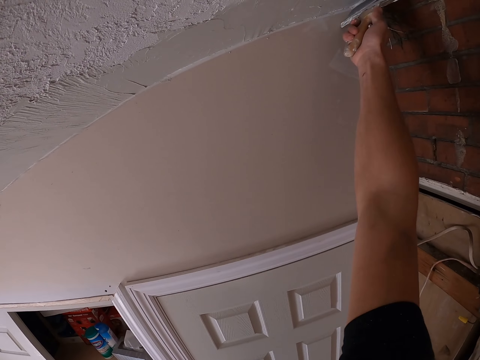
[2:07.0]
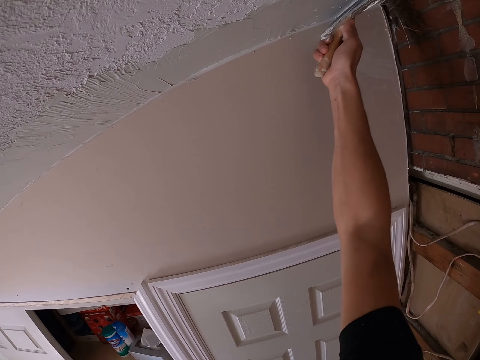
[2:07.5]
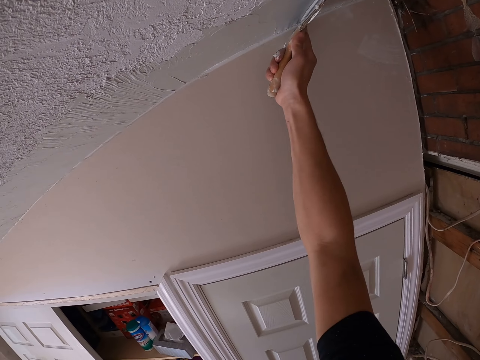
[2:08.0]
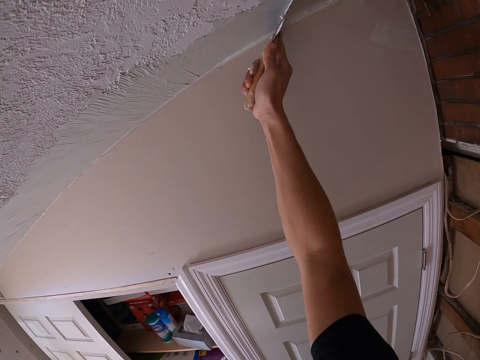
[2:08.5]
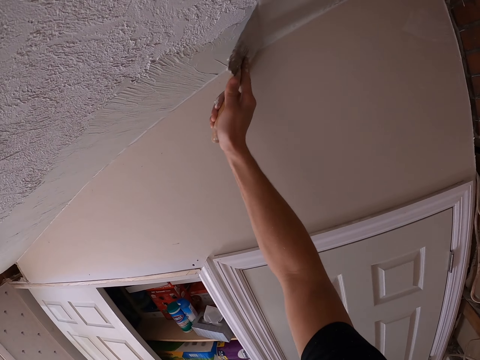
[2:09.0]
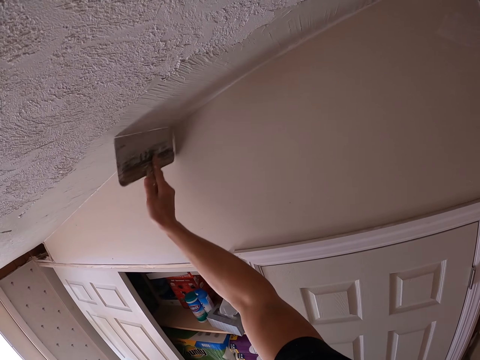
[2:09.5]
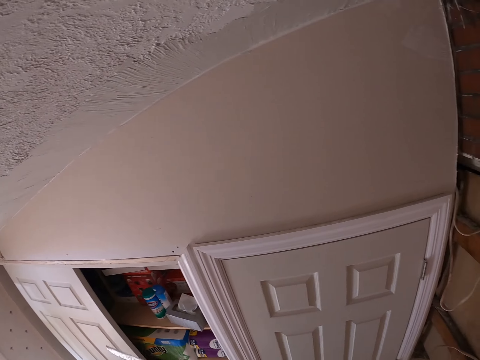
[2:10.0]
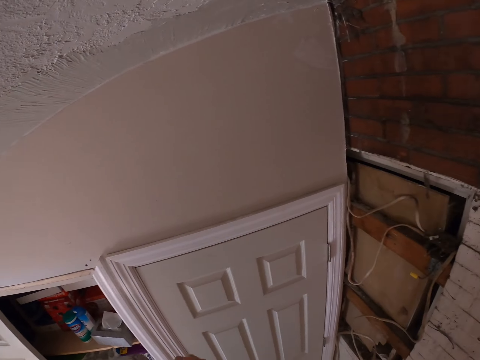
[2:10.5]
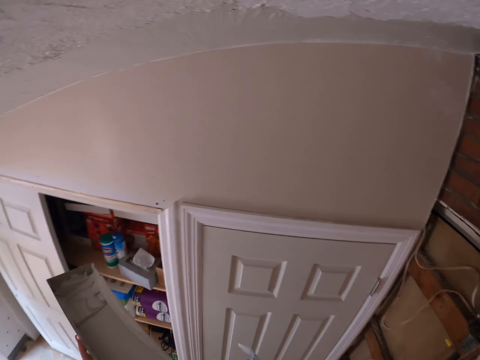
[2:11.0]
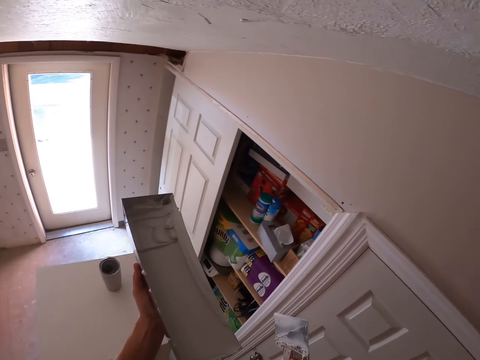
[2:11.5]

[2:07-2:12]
The camera wearer paints the wall.

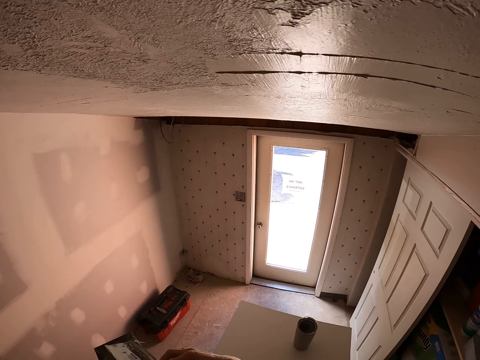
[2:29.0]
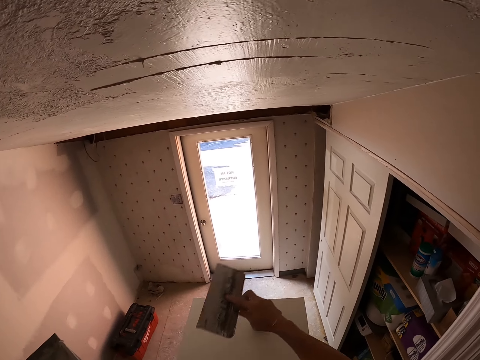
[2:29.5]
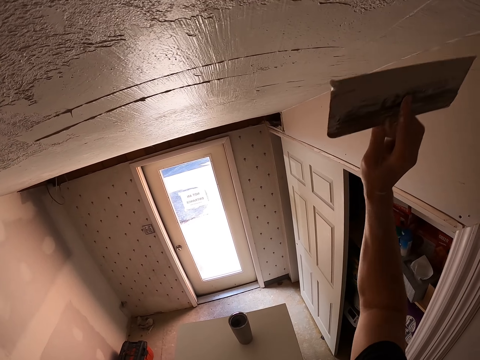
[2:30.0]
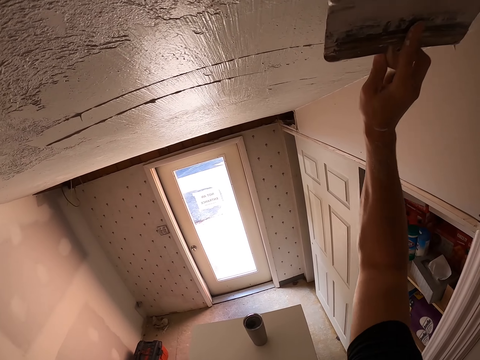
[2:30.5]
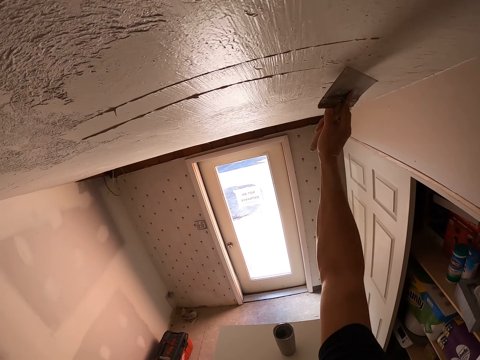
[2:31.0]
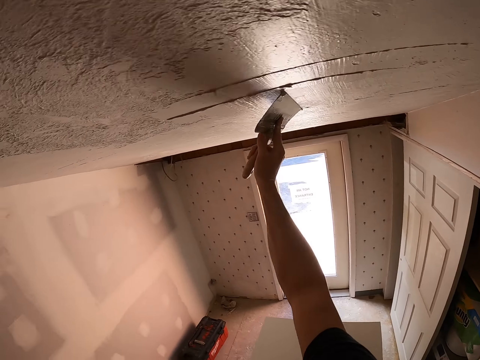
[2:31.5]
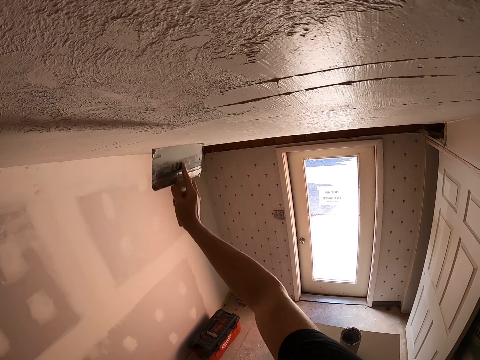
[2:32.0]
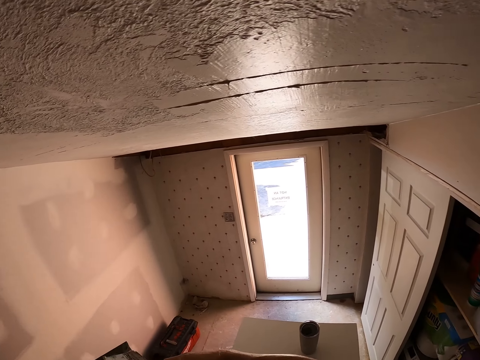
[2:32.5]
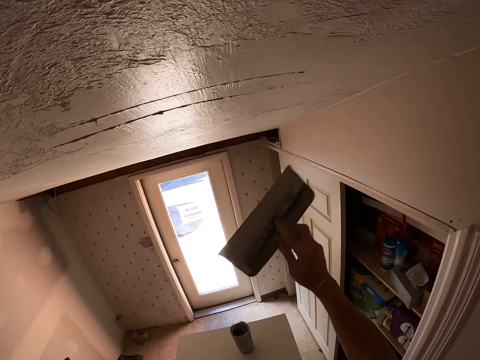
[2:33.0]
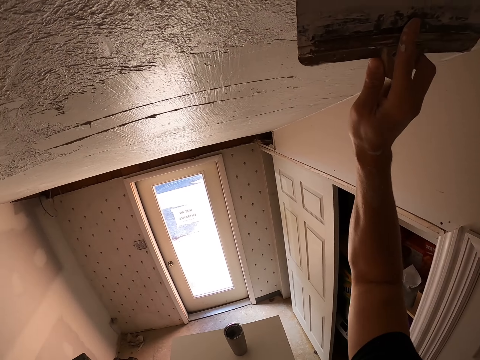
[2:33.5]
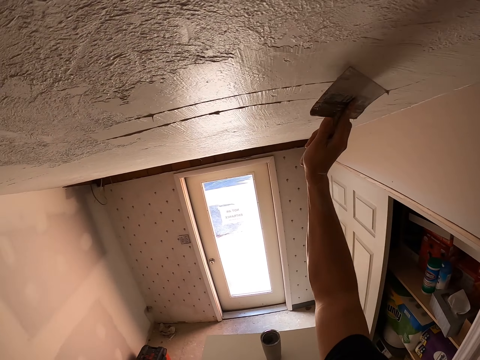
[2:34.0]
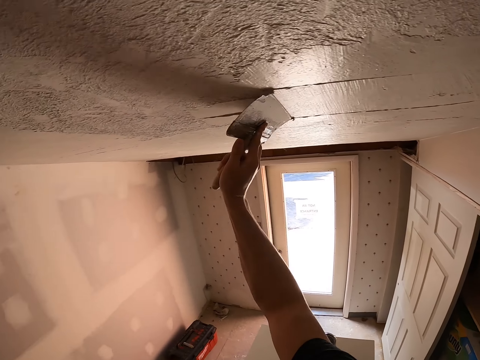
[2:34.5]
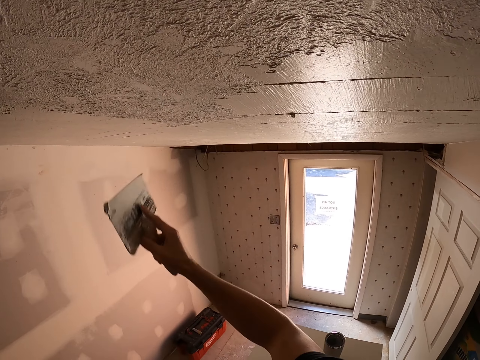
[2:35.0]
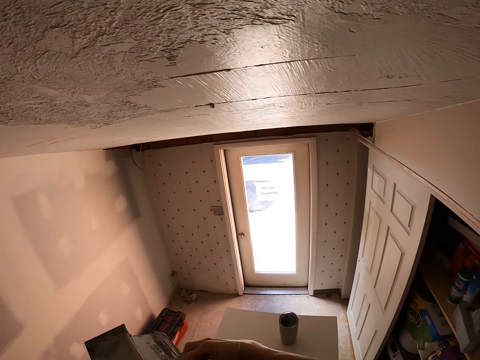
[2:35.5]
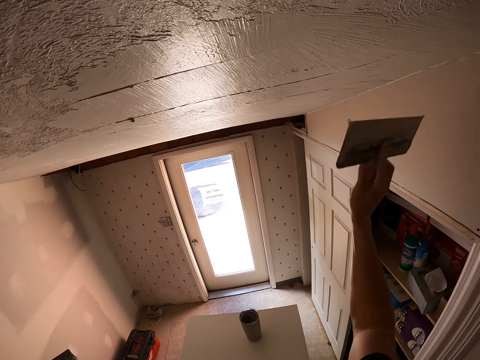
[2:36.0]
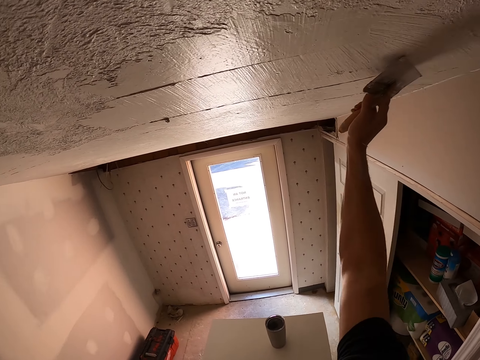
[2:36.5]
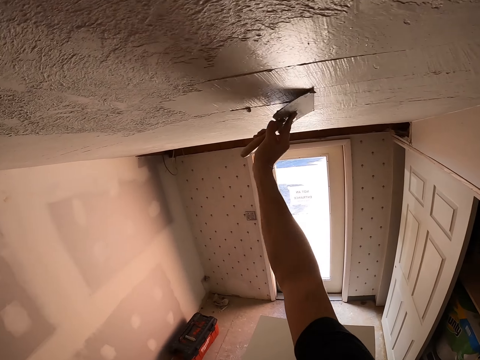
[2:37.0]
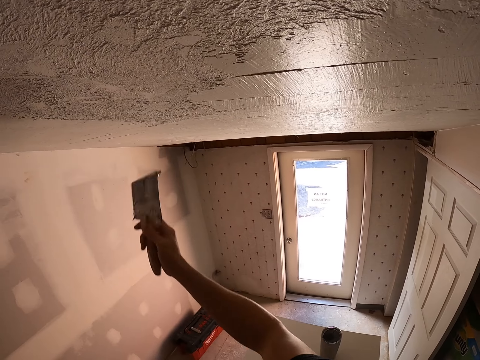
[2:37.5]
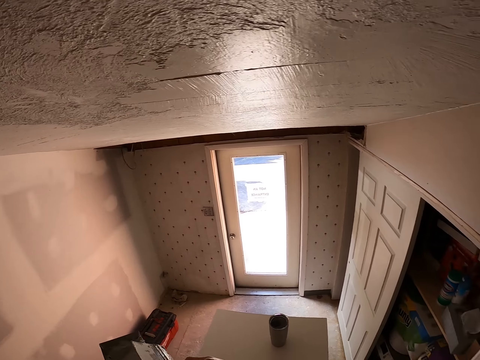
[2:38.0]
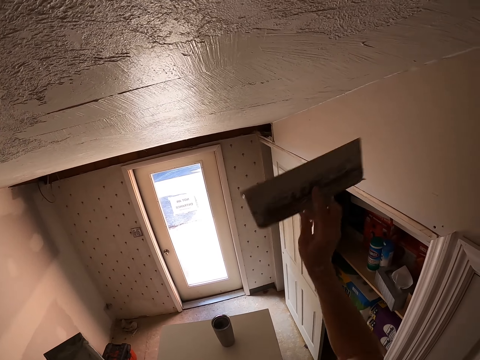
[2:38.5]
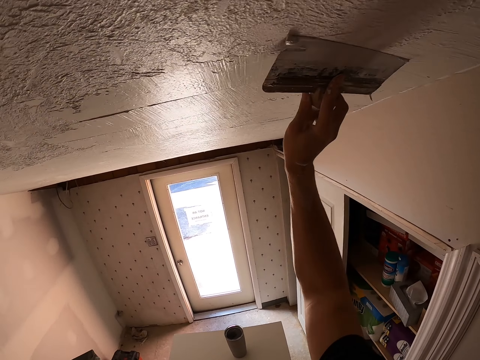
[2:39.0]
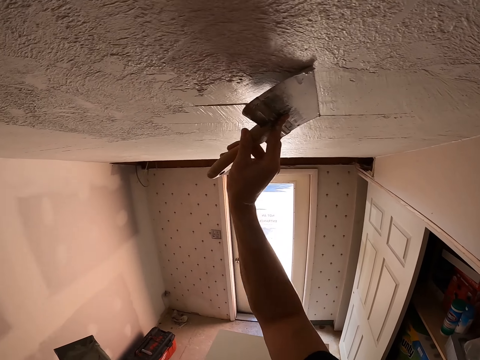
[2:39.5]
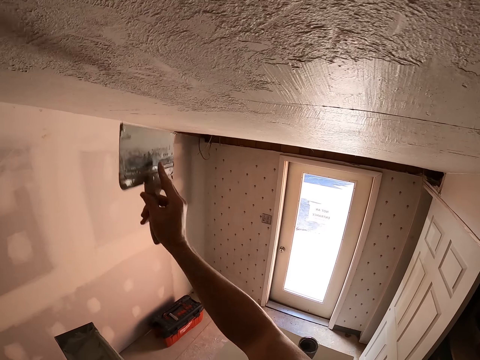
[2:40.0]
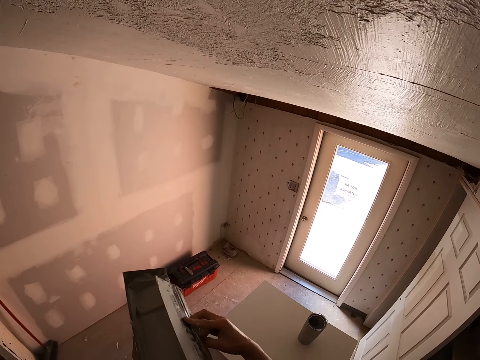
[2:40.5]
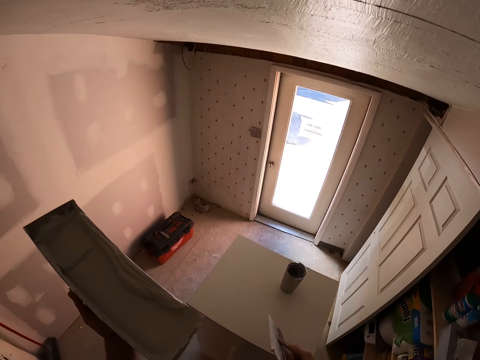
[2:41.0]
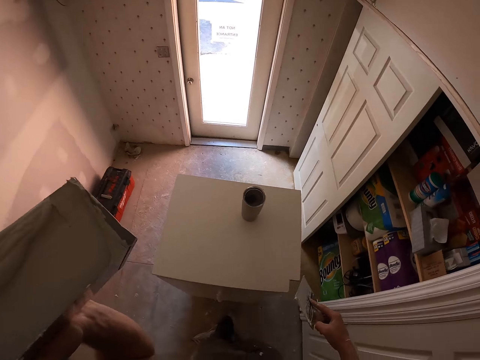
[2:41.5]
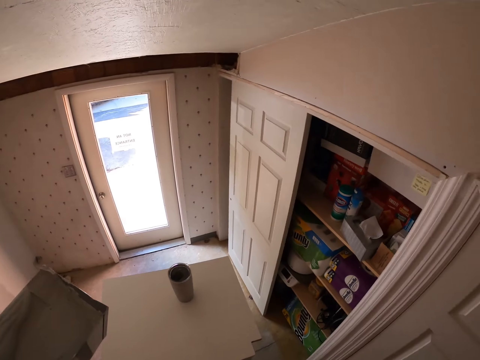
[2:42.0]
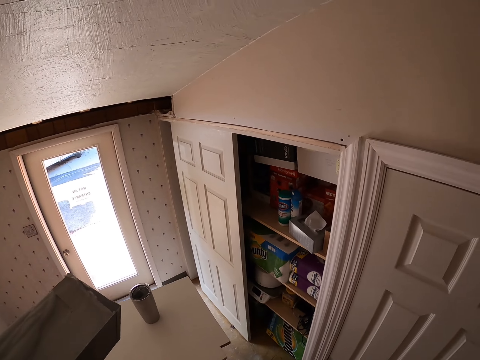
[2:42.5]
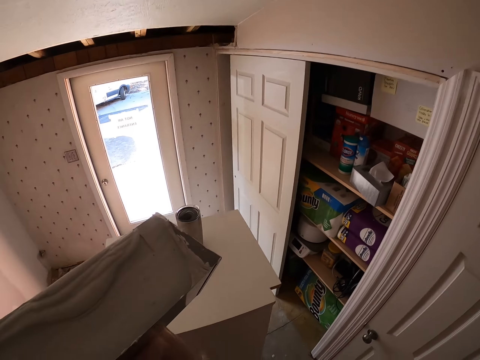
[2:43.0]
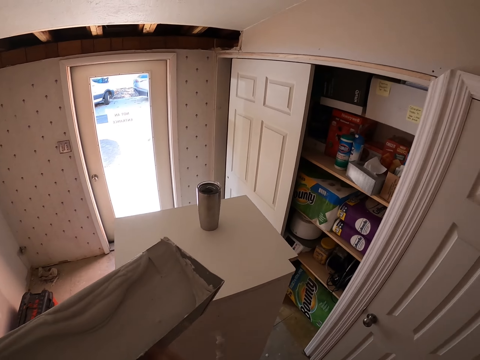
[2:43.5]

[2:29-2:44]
The camera wearer removes excess paint from the paintbrush. They paint the wall. They remove excess paint from the paintbrush. They paint the wall. They remove excess paint from the paintbrush. They paint the wall. They remove excess paint from the paintbrush. They paint the wall. They remove excess paint from the paintbrush. They put the hand down.

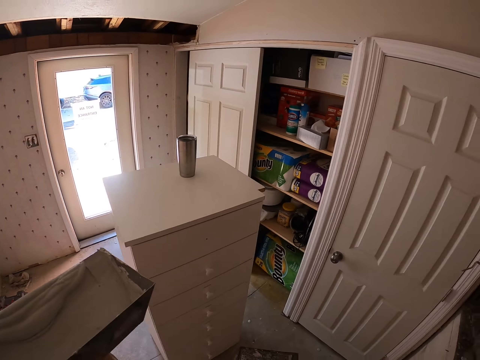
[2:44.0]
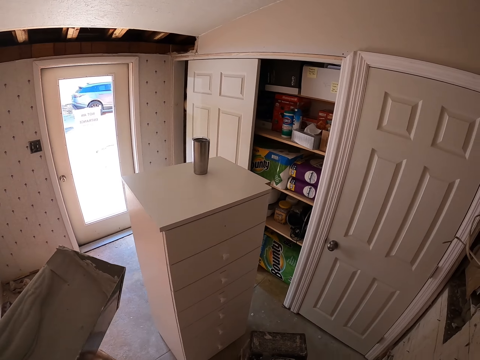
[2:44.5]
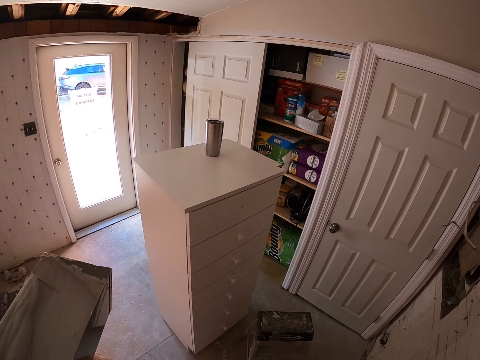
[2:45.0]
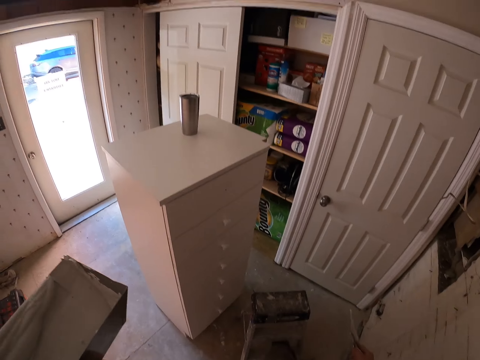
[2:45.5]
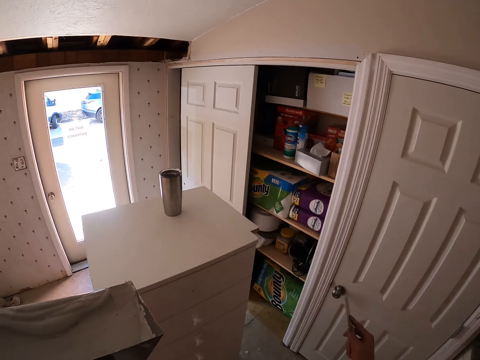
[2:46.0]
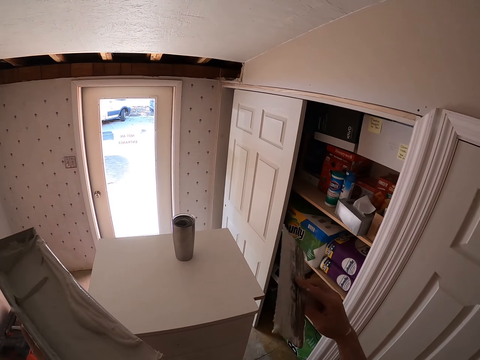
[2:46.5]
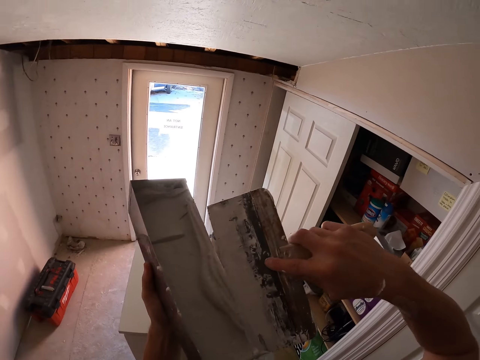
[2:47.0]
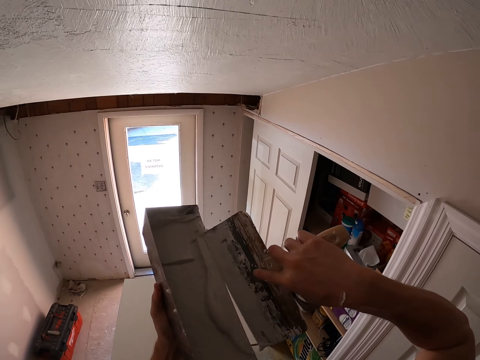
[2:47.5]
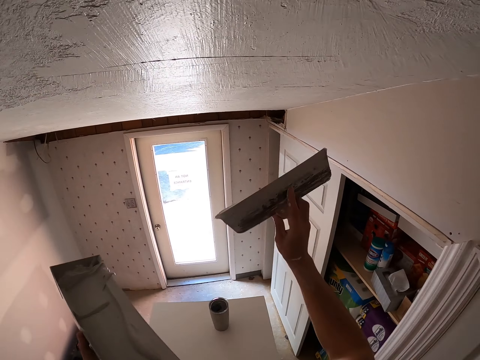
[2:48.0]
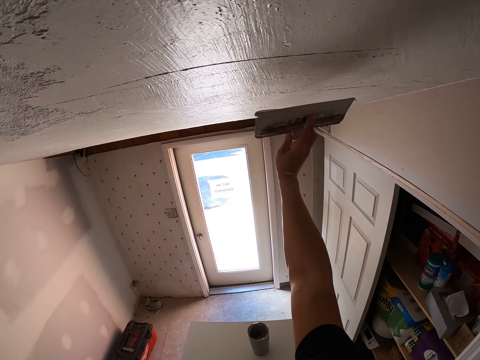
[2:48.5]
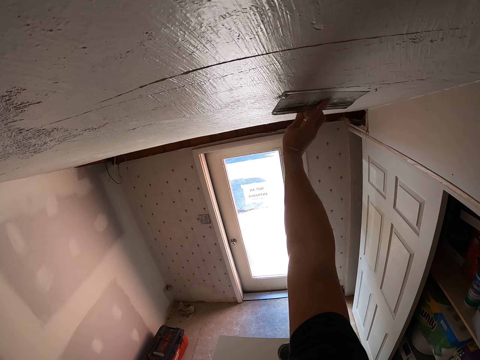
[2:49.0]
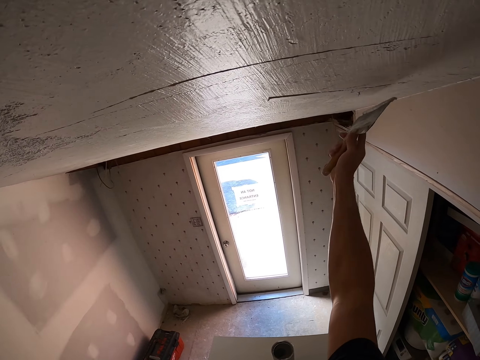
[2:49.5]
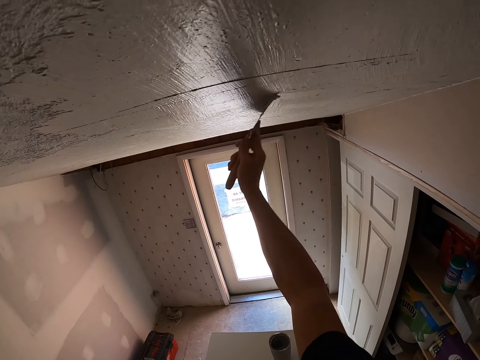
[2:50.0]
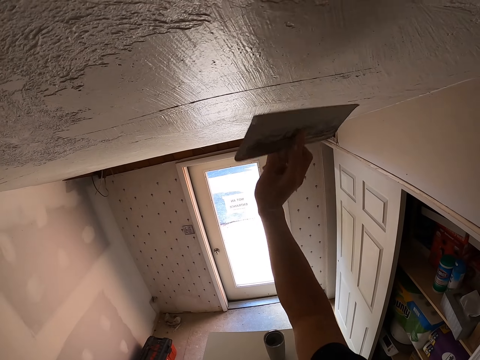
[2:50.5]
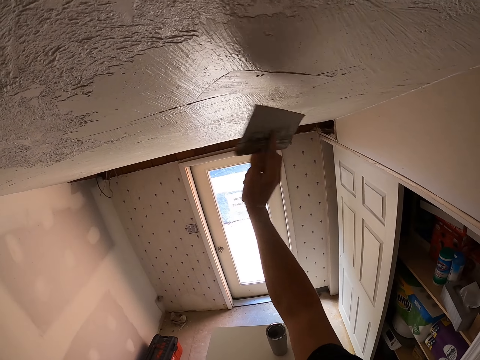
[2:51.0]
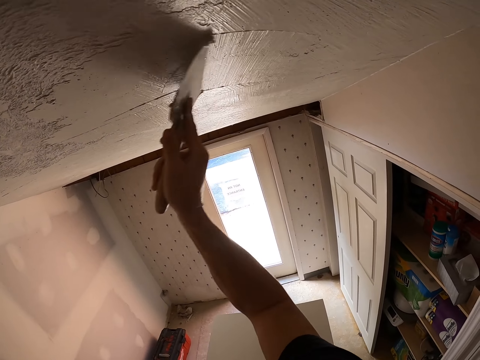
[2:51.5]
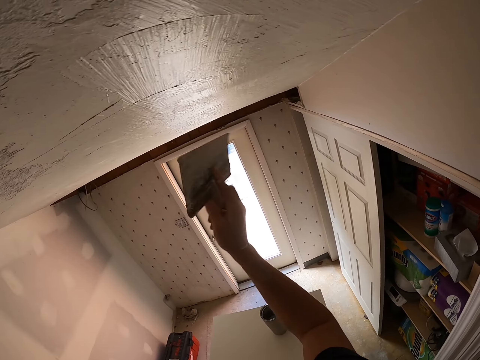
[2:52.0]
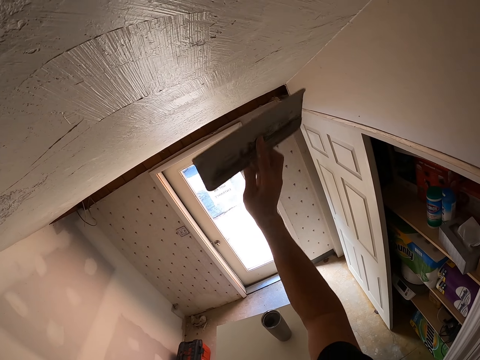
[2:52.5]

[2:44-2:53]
The camera wearer alights from the stool. They look around. They remove excess paint from the paintbrush. They apply the color to the ceiling. They paint the wall.
